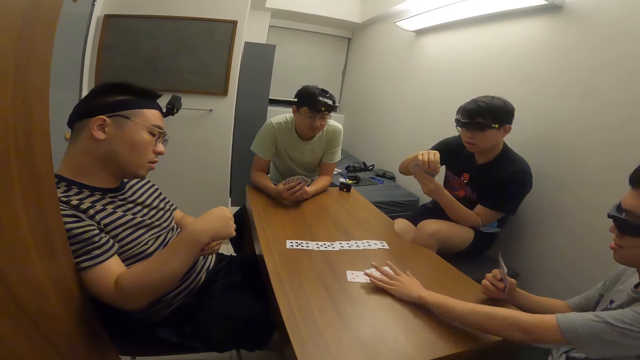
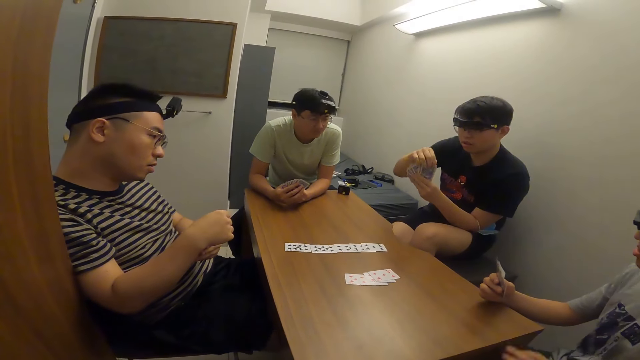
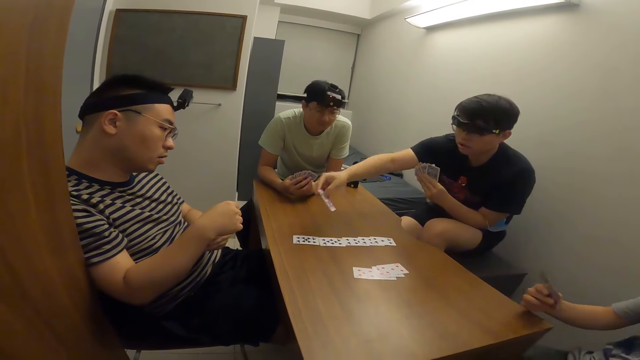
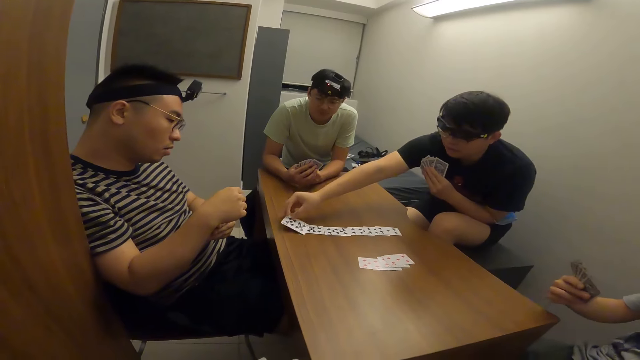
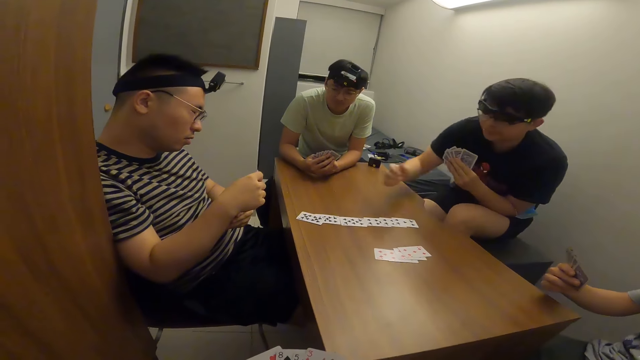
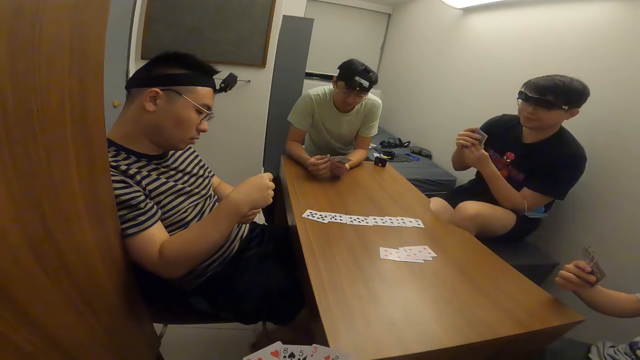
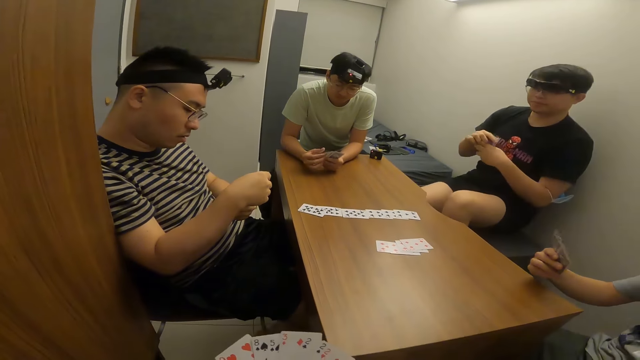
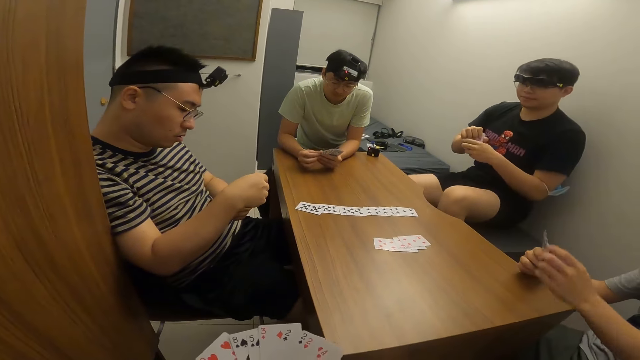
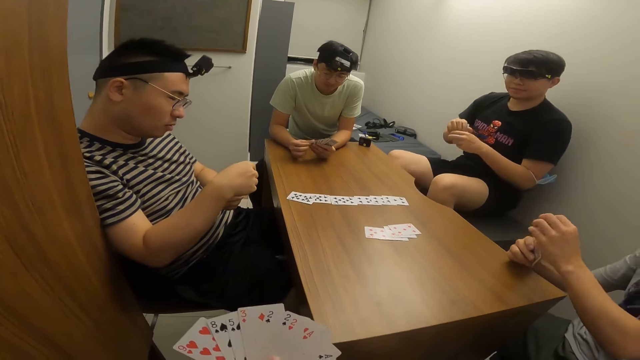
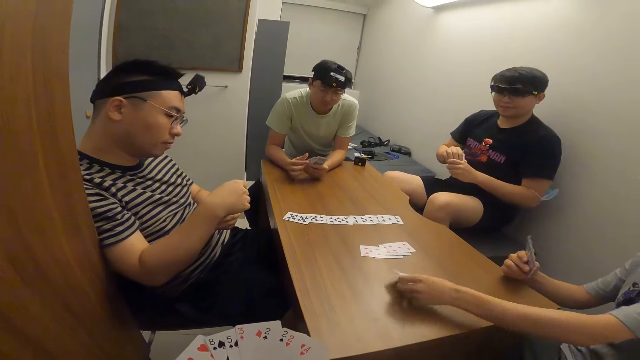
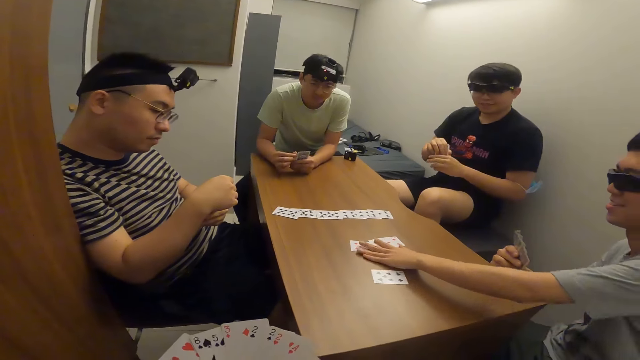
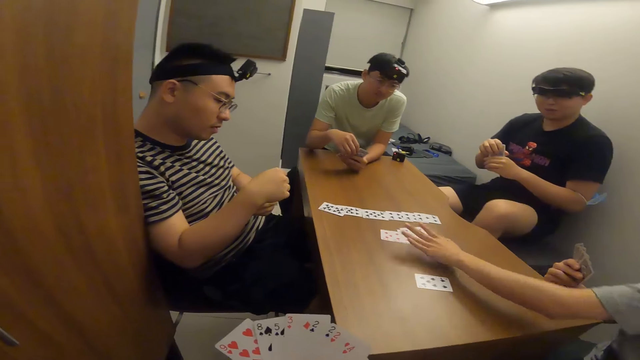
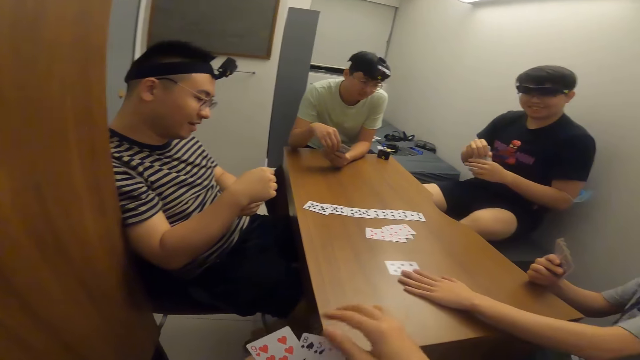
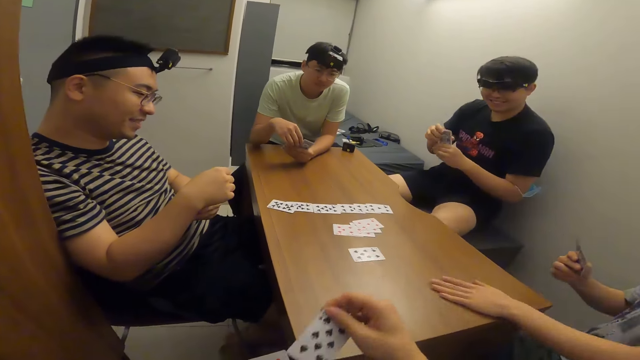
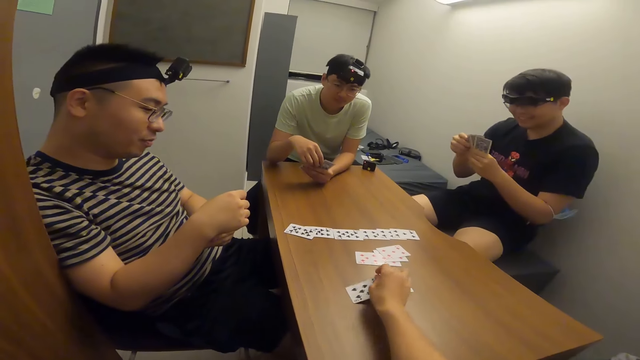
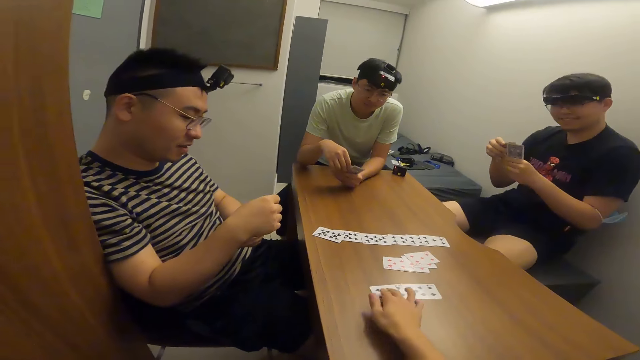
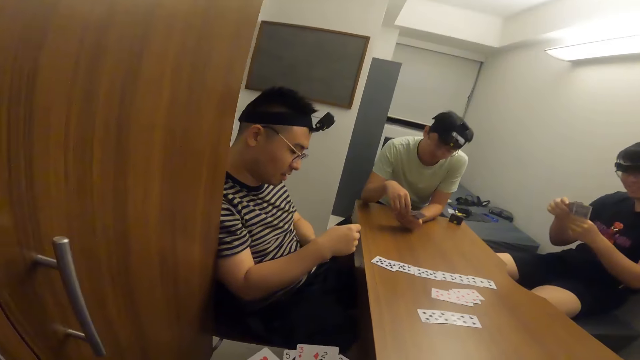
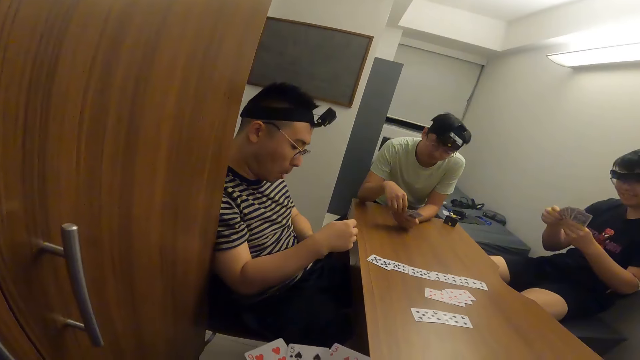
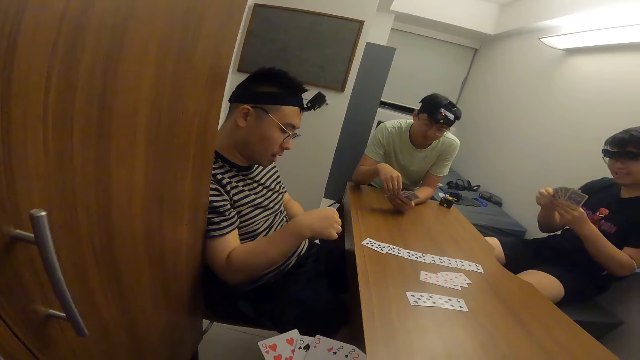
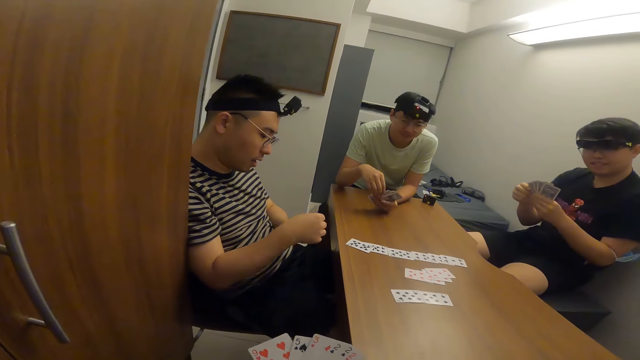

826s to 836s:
A man moves cards on the table. Another man places a card on the table with his right hand. The first man places a card on the table with his right hand and moves cards on the table. The camera wearer places a card on the table with his right hand.

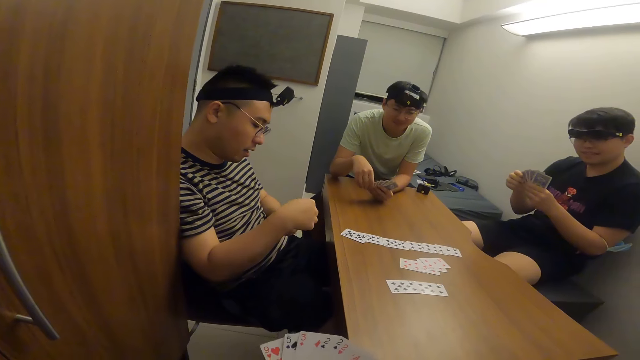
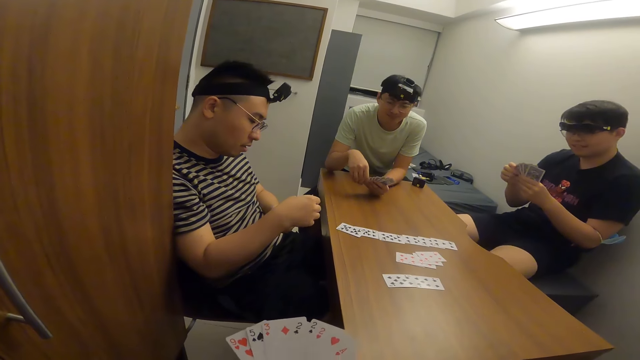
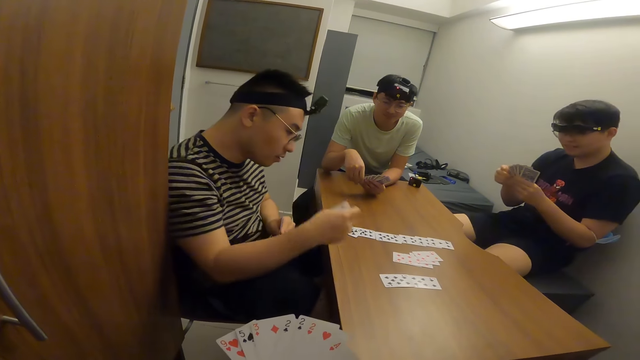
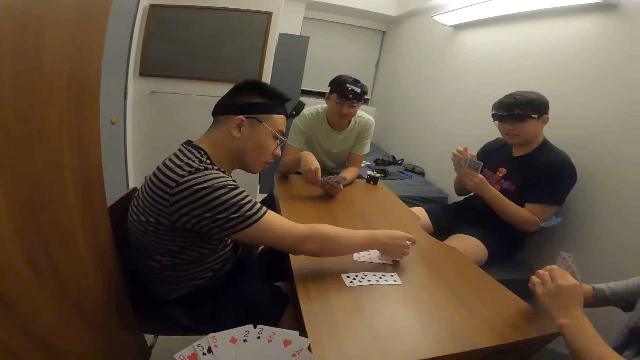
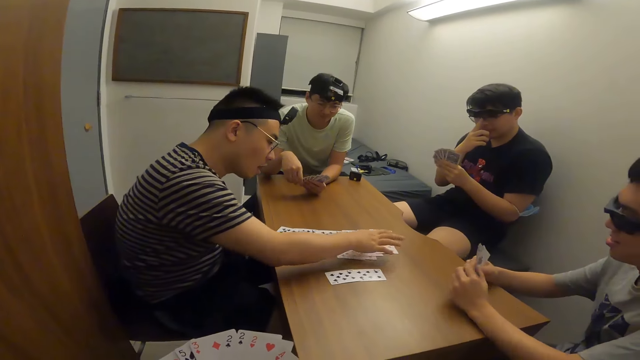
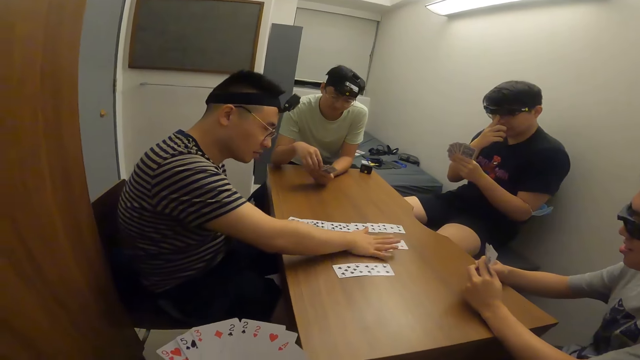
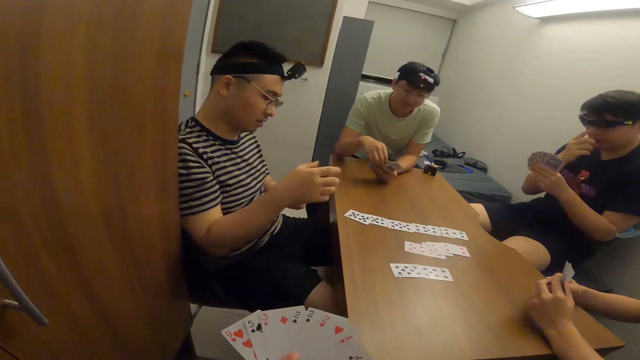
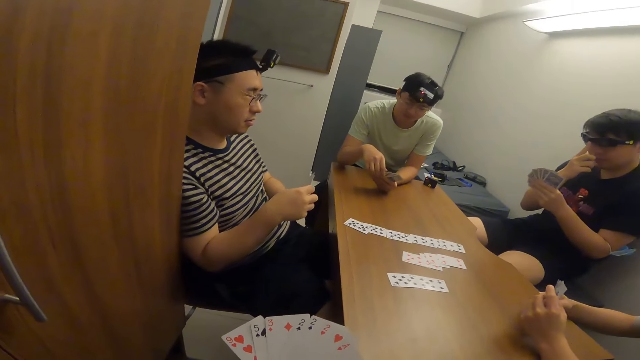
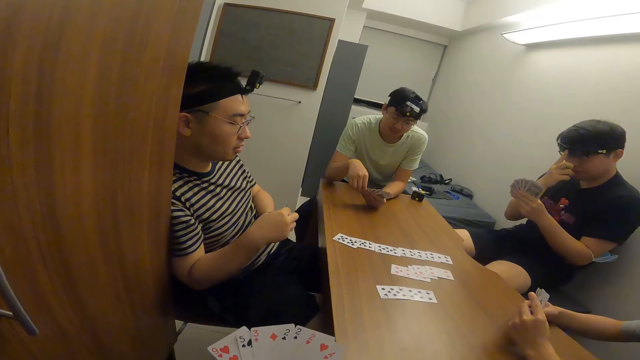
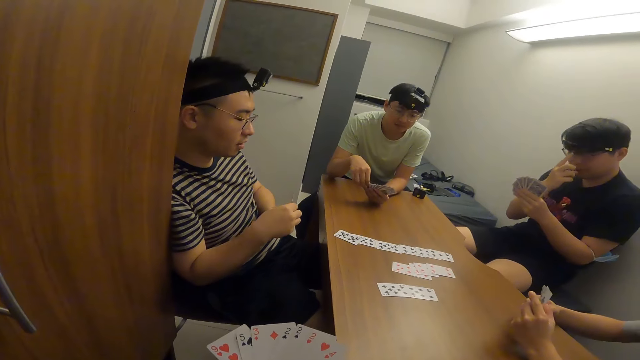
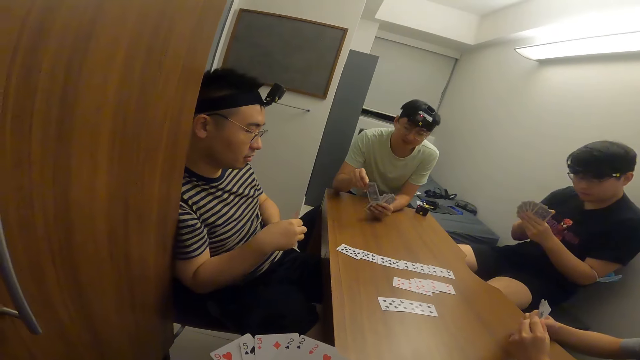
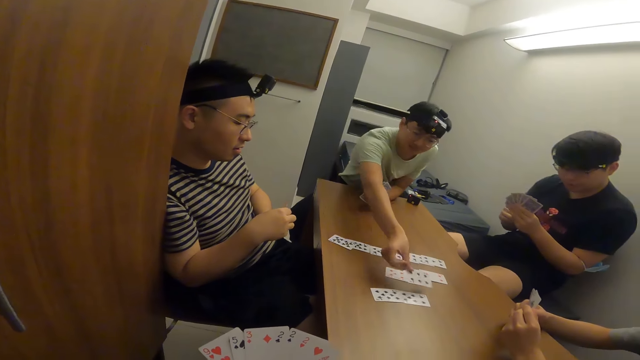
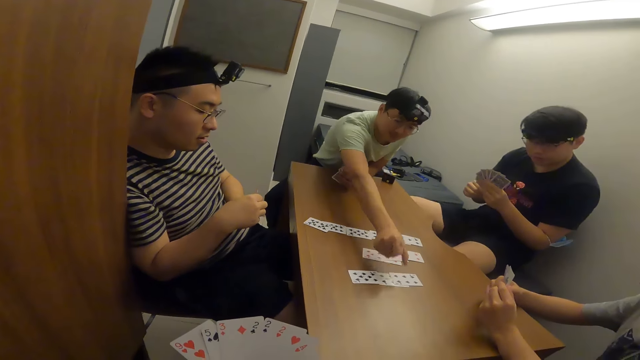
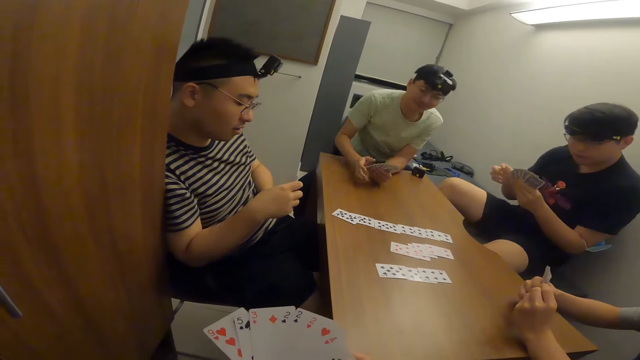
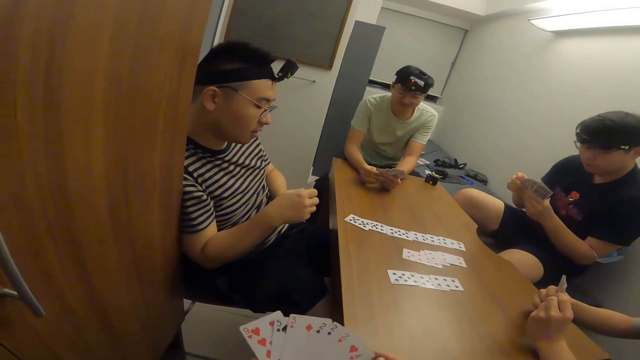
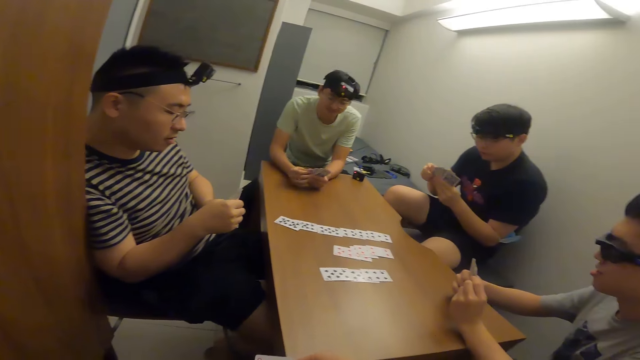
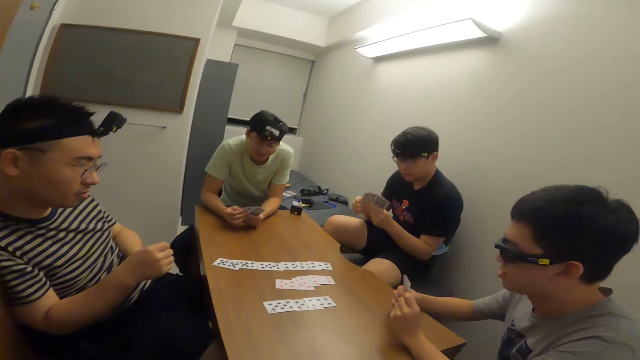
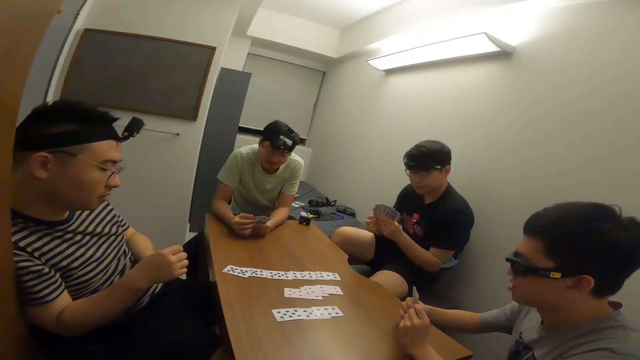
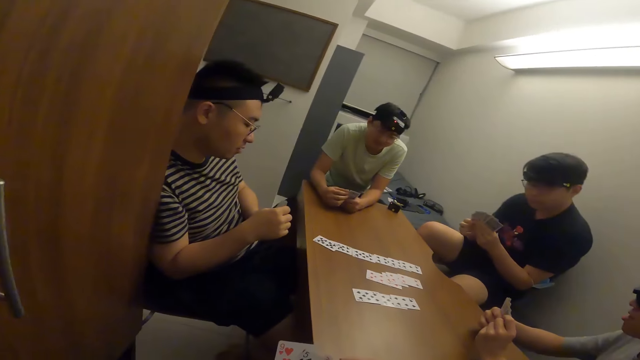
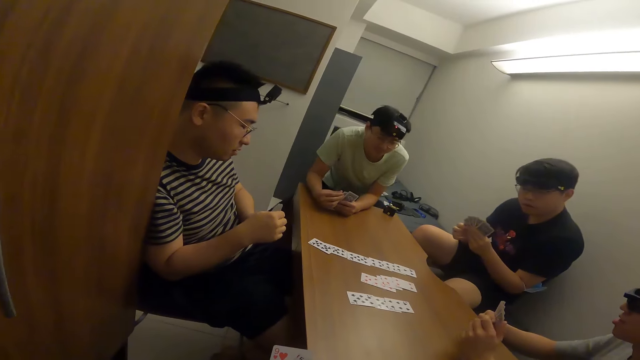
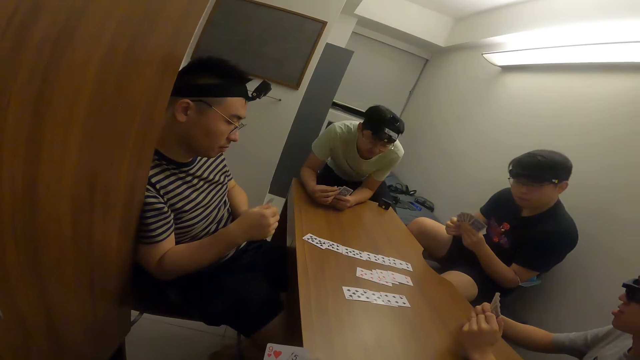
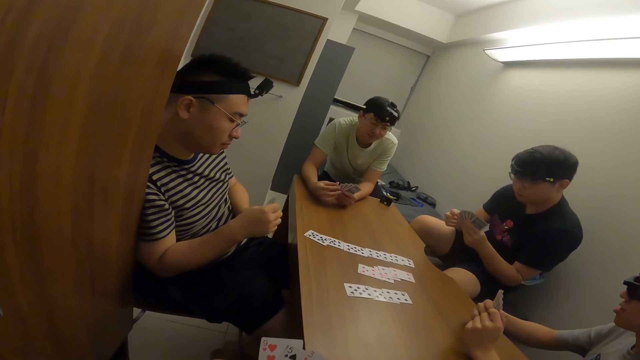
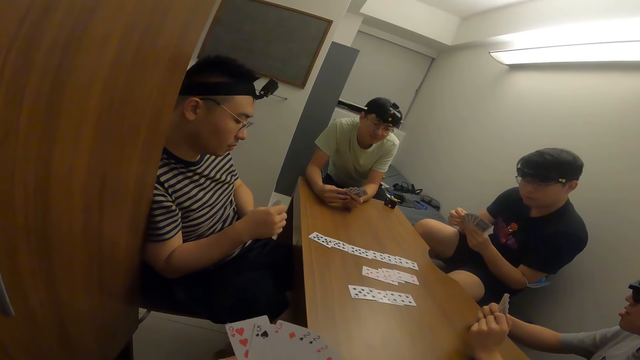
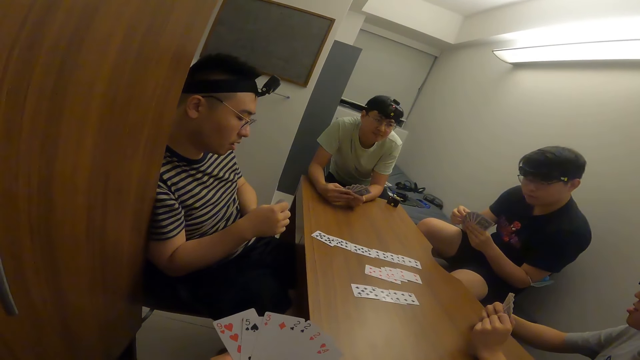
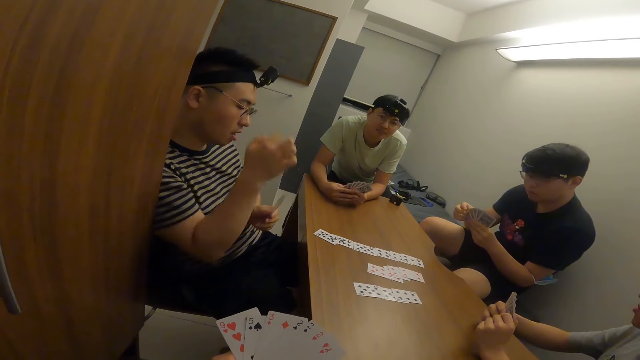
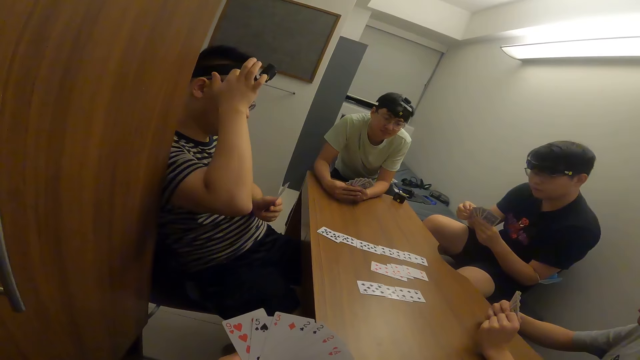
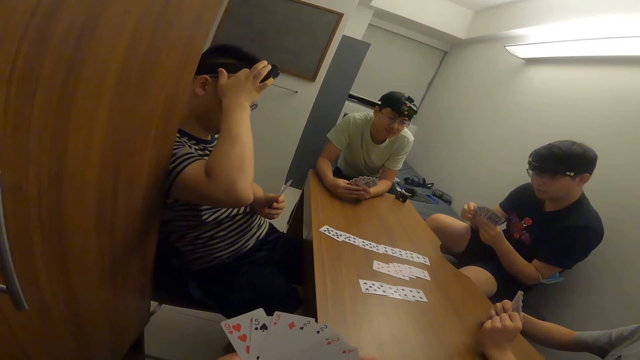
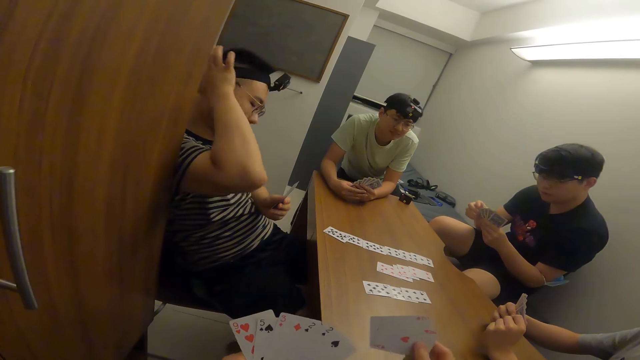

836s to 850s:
A man places a card on the table with his right hand. Another man places a card on the table with his right hand. The camera wearer shuffles his cards.
